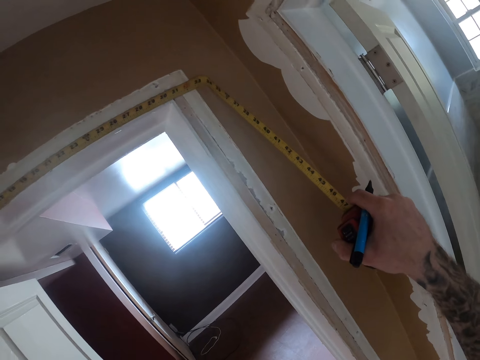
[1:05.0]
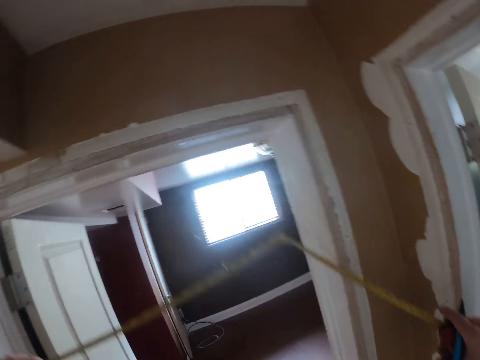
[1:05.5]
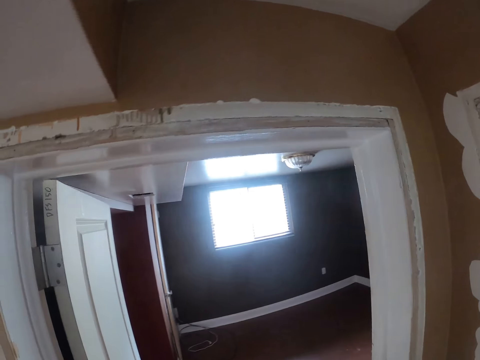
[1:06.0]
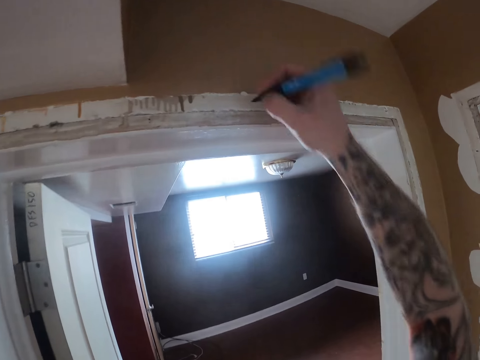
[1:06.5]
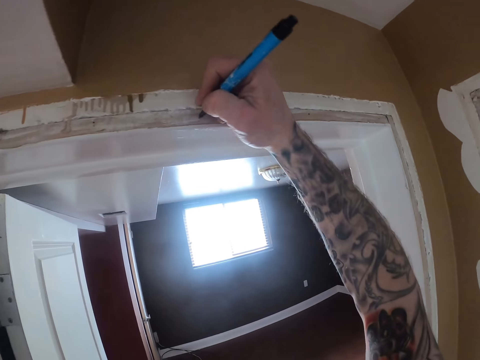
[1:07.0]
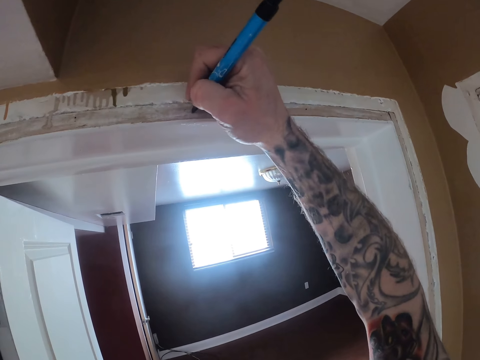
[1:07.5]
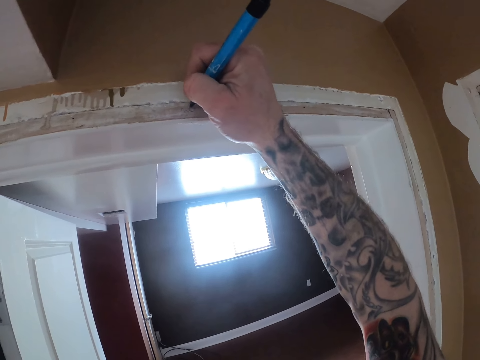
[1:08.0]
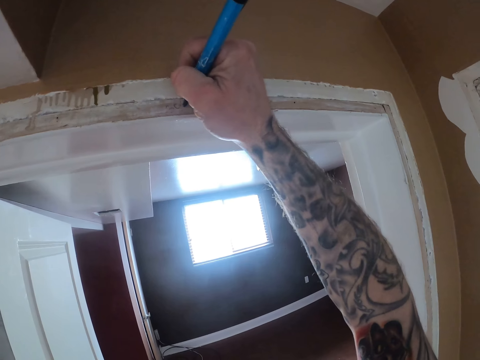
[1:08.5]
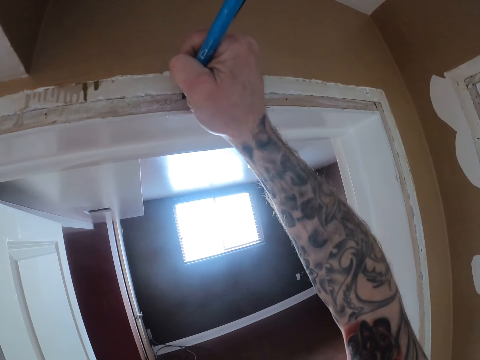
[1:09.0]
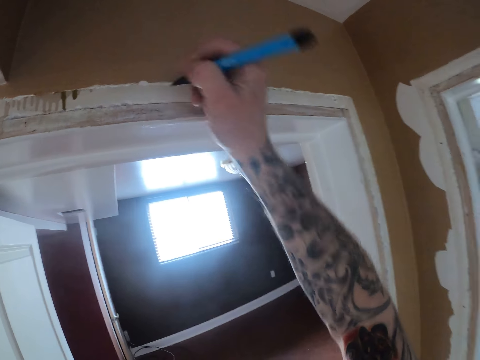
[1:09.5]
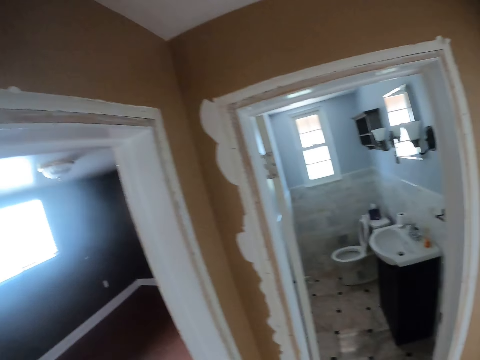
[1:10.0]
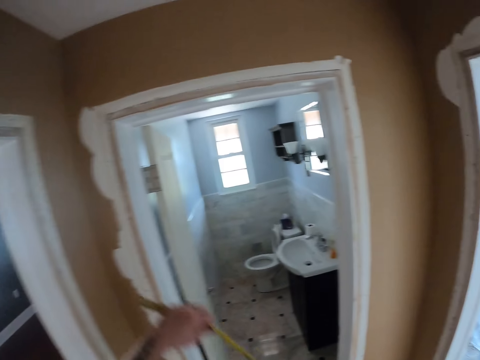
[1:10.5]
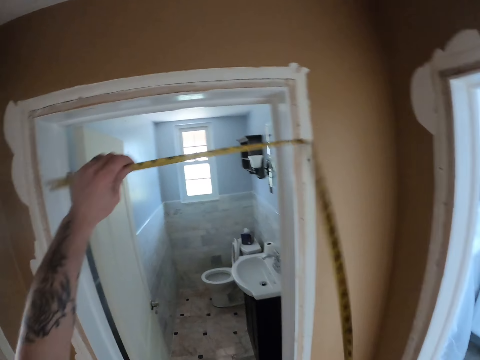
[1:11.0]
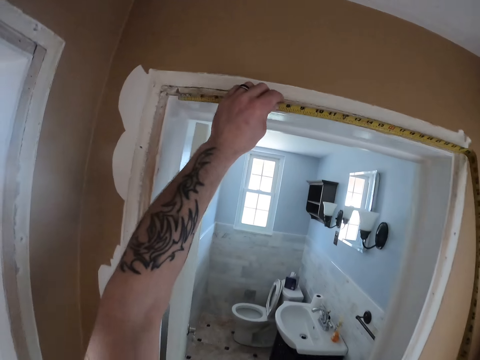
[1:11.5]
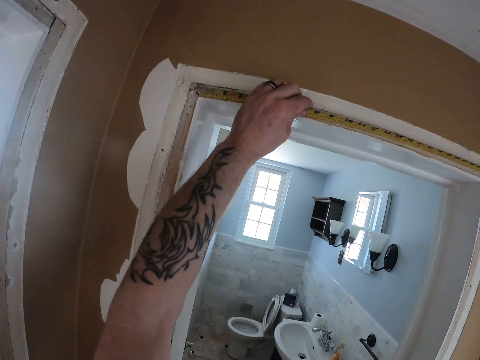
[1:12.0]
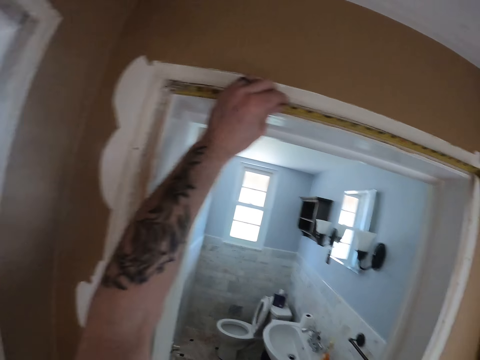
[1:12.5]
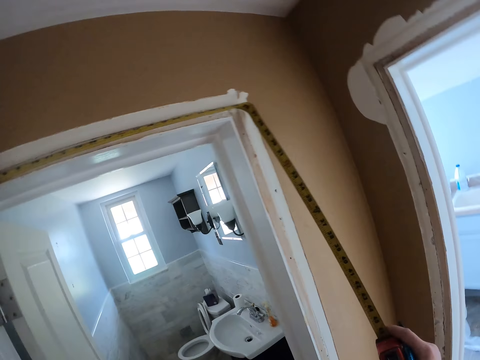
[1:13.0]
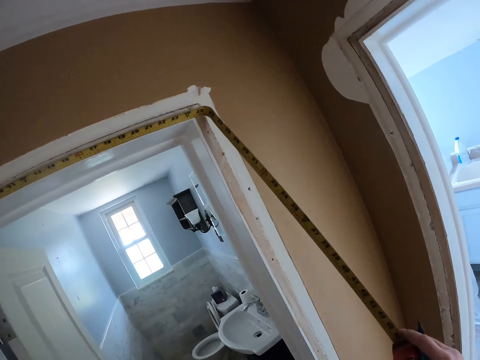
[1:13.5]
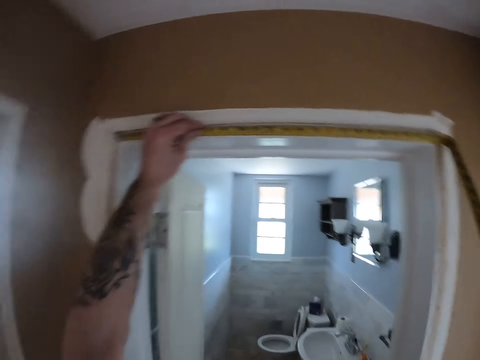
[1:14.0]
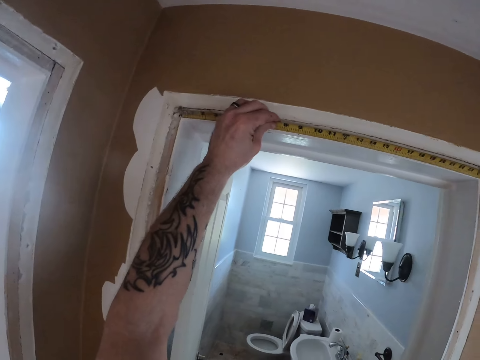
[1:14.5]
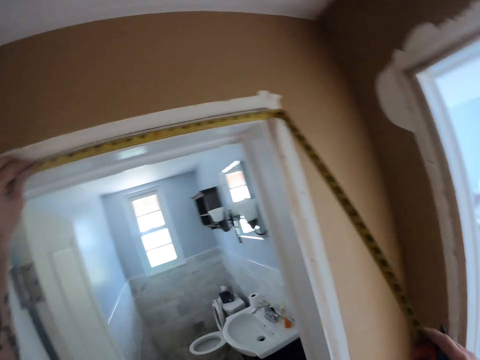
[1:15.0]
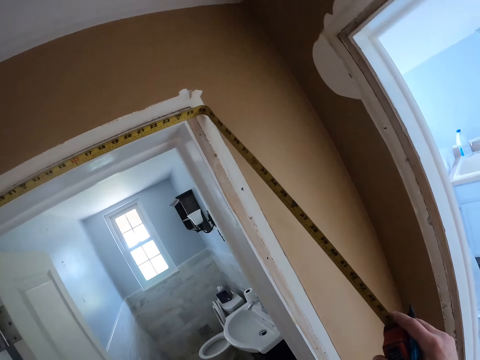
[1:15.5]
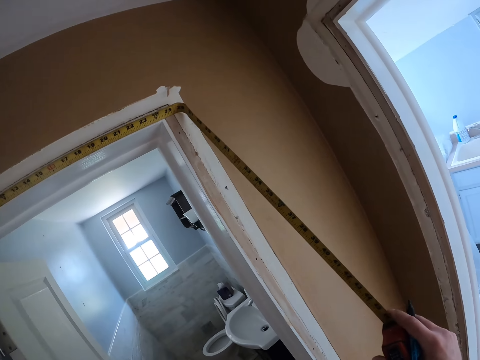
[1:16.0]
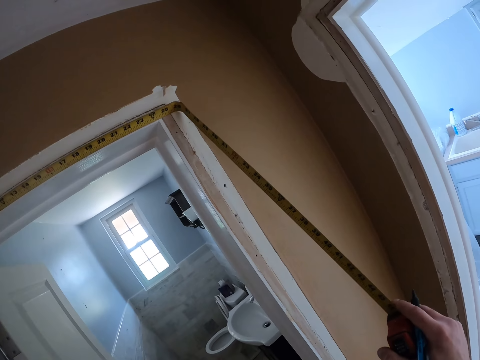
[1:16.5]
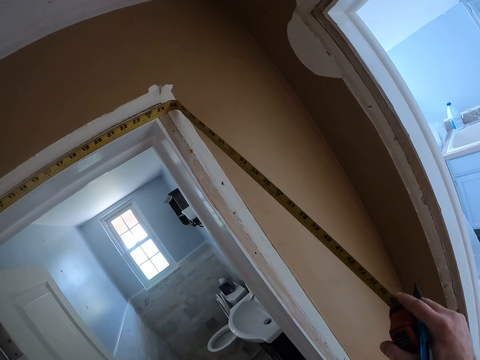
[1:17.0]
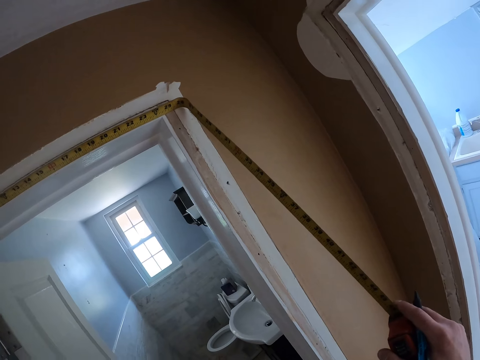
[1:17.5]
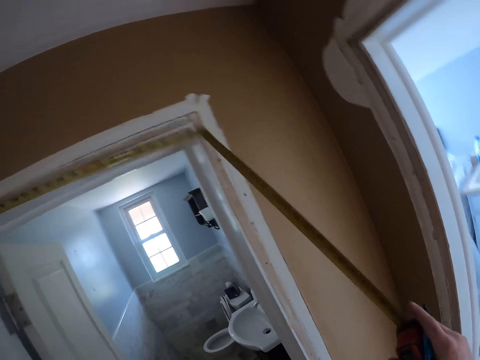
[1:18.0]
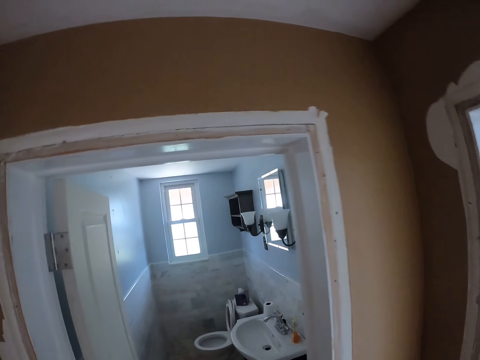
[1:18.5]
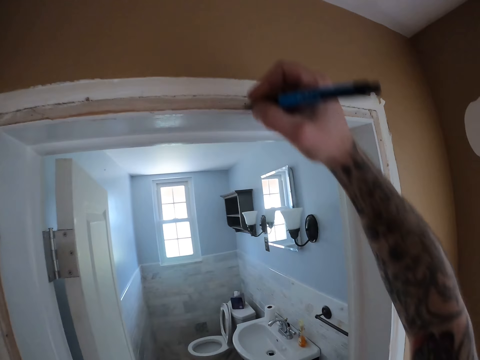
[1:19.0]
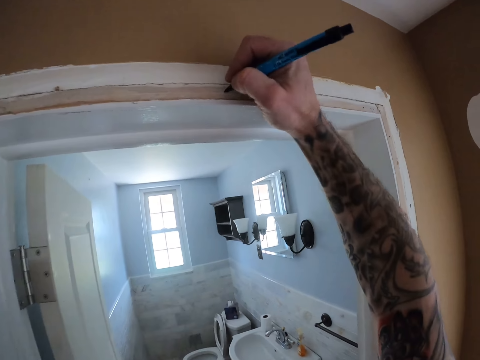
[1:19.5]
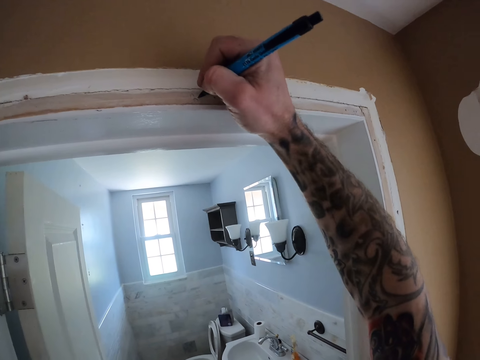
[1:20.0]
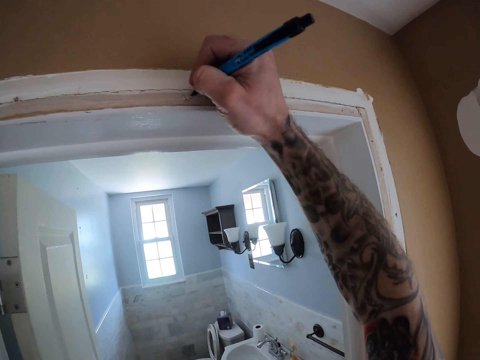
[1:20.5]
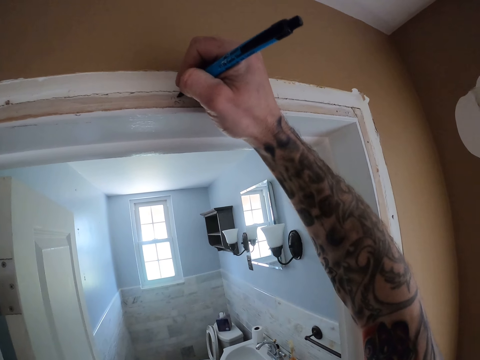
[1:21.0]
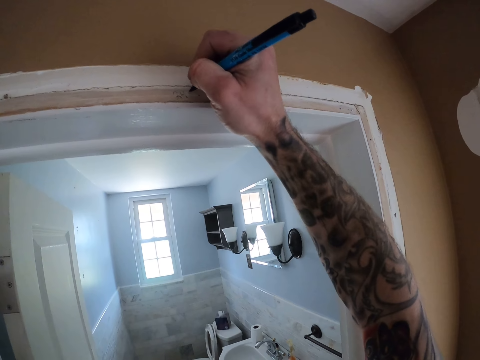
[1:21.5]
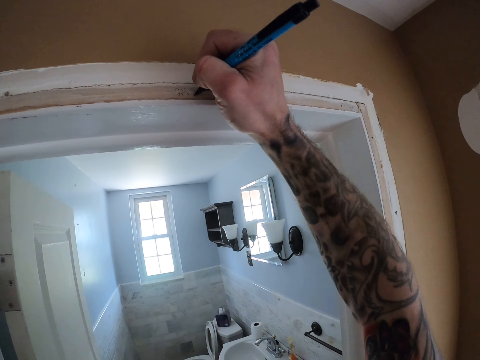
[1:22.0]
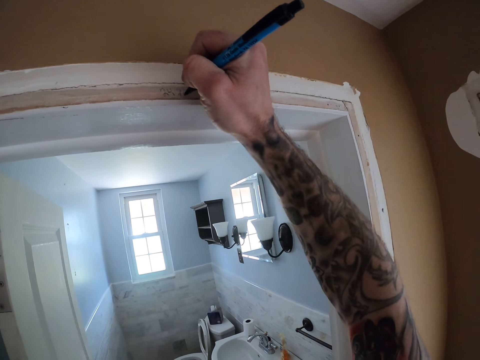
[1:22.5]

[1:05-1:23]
The camera wearer moves the tape measure. They drop the tape measure. They write on a wall above the door or the door frame. They turn around a corridor. They measure the length of a toilet door. They place the tape measure on a door frame. They look at the measurements. They move the tape measure. They drop the tape measure. They write on the wall above the door or the door frame.

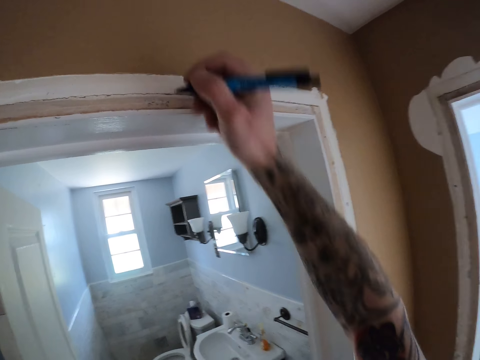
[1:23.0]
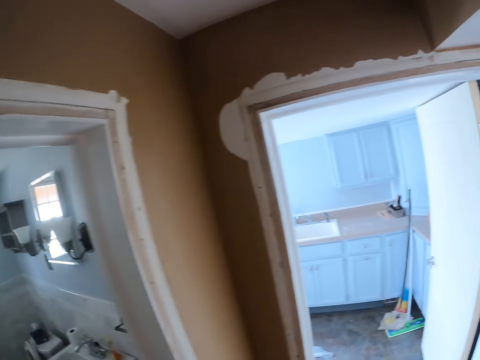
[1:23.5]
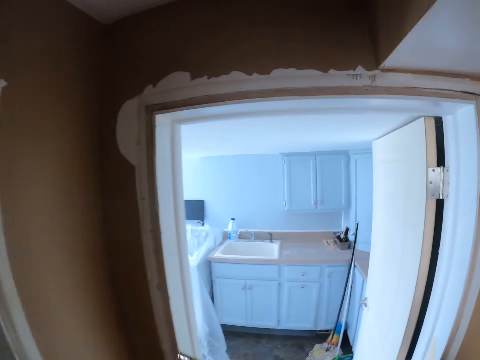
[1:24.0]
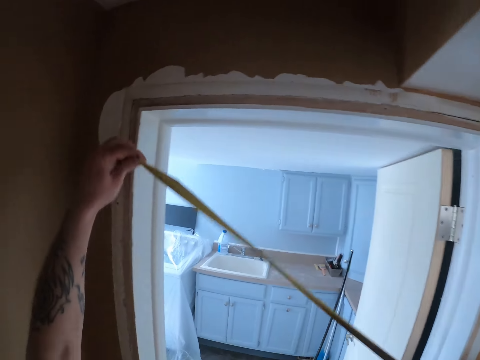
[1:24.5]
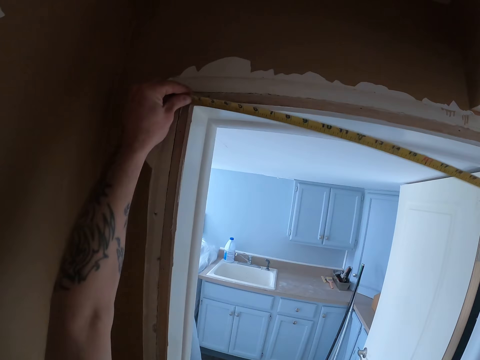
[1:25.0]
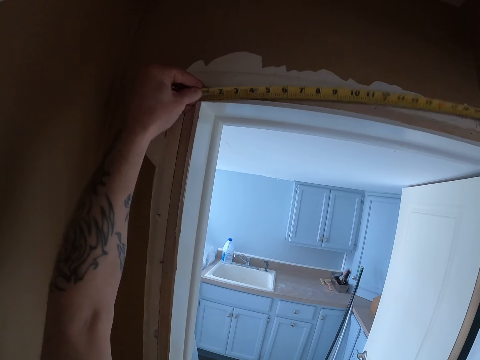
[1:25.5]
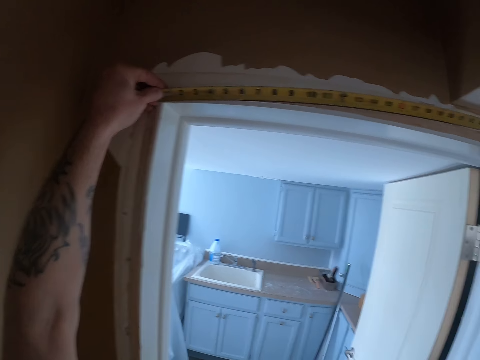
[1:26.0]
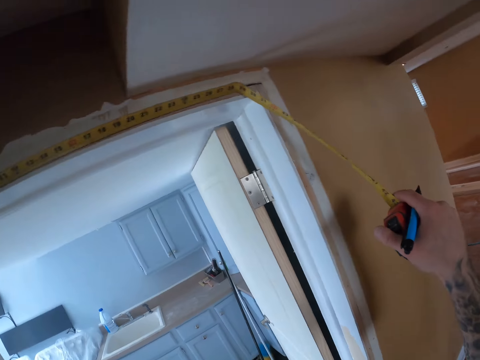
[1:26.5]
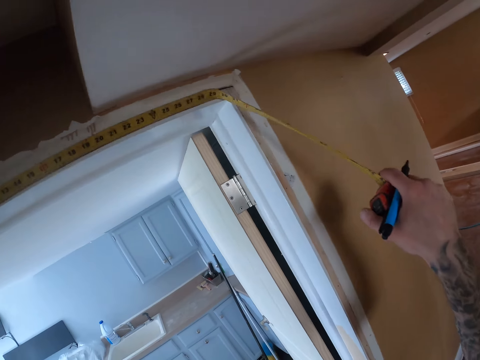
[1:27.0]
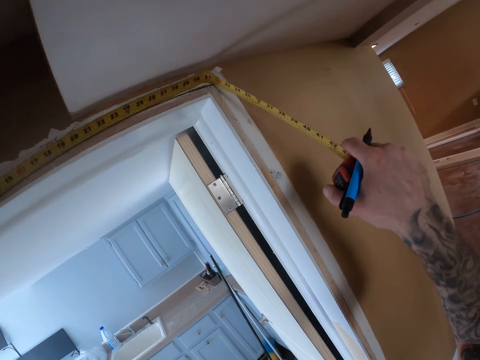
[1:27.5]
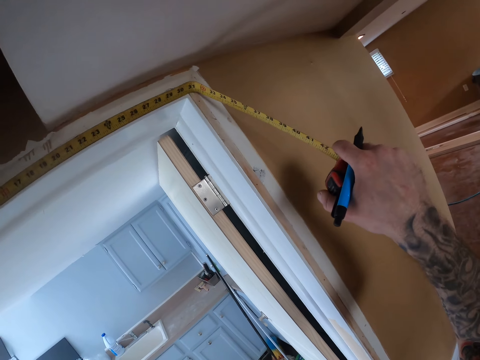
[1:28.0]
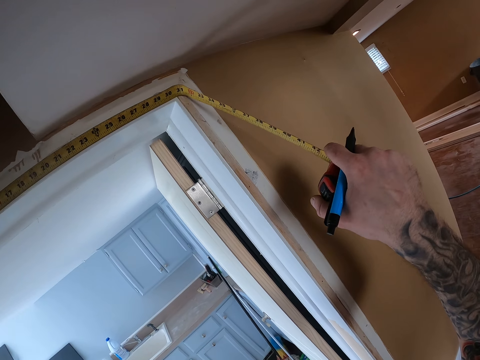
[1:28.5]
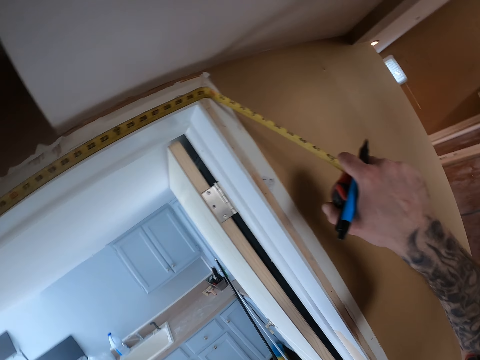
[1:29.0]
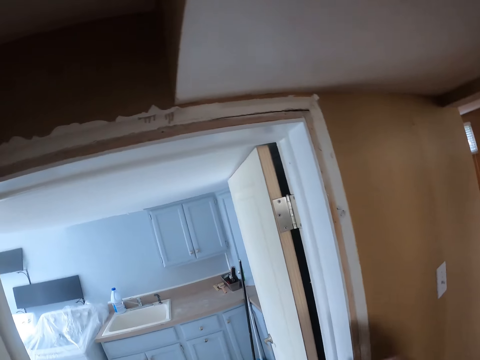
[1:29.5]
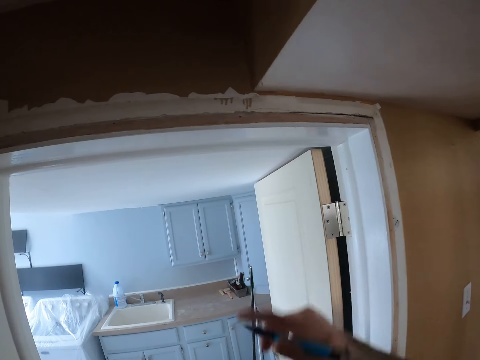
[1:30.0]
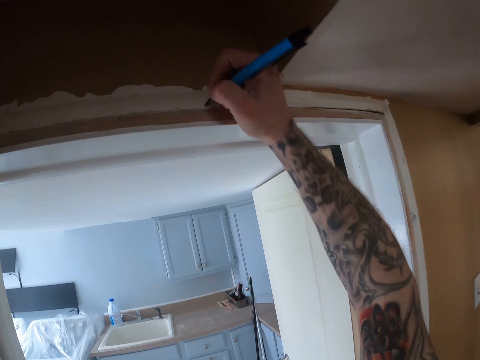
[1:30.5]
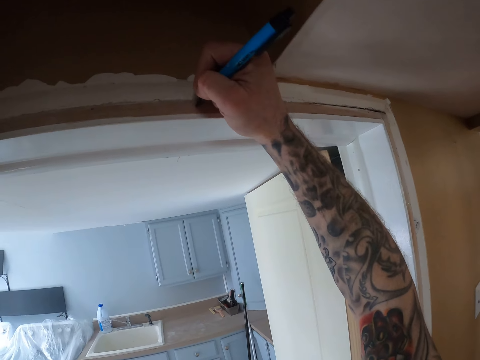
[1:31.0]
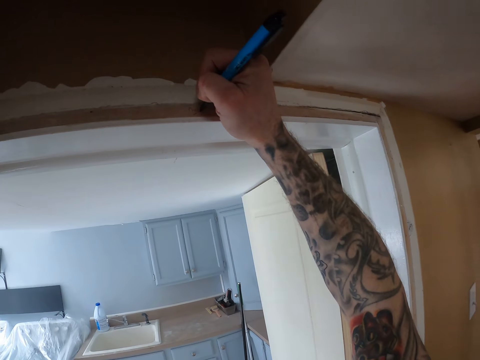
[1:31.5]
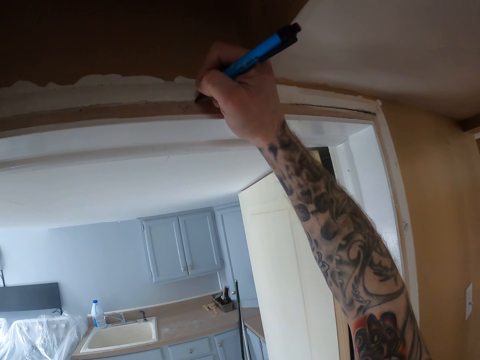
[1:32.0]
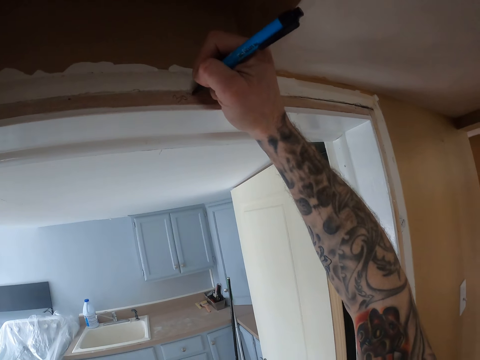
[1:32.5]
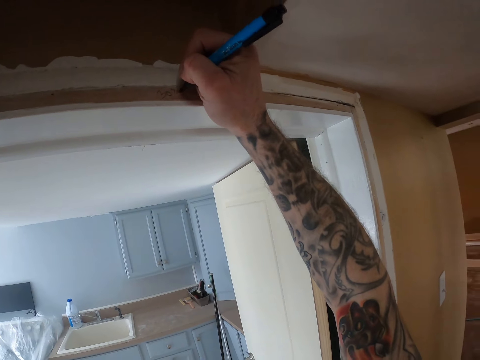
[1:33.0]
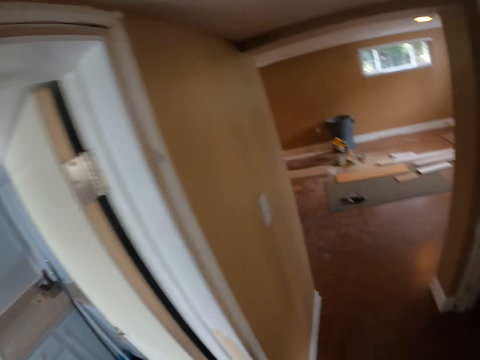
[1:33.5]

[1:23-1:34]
The camera wearer moves in a room. They measure the length of a kitchen door. They place a tape measure on the door frame. They look at the measurements. They move the tape measure. They write on a wall above the kitchen door or the door frame.
